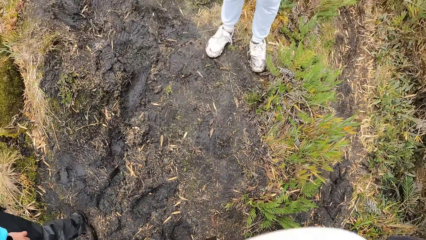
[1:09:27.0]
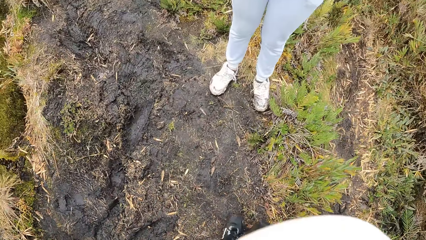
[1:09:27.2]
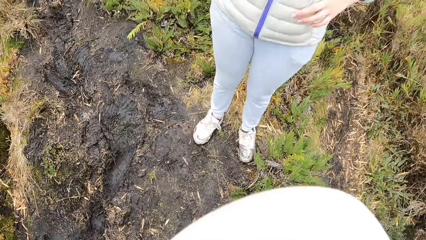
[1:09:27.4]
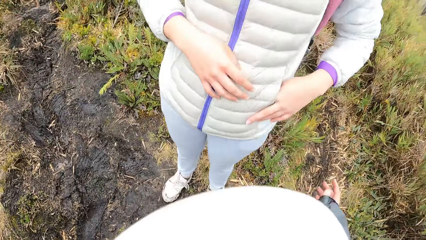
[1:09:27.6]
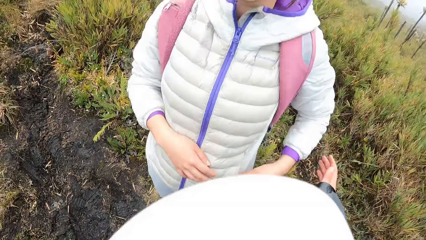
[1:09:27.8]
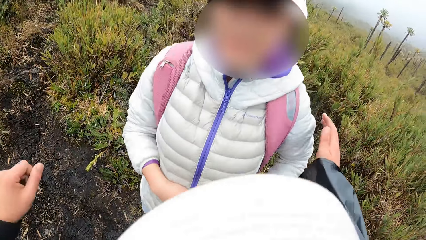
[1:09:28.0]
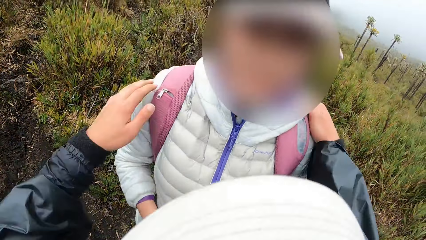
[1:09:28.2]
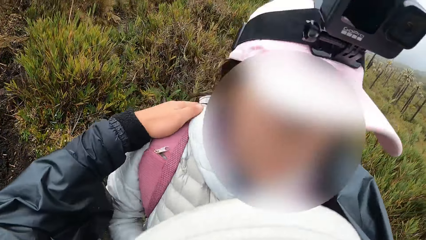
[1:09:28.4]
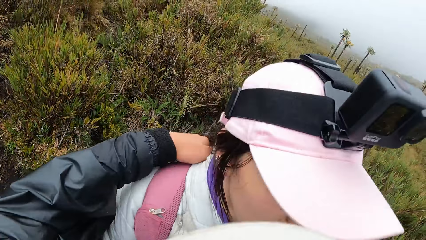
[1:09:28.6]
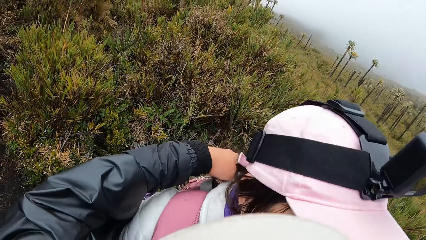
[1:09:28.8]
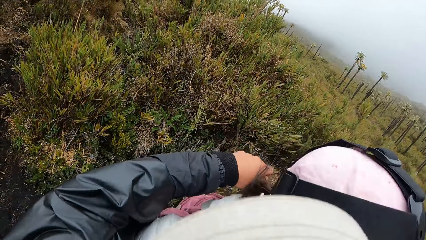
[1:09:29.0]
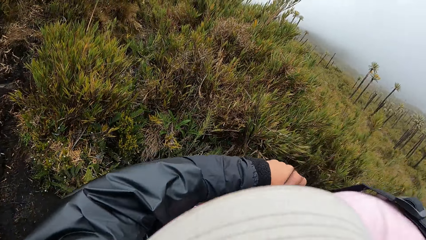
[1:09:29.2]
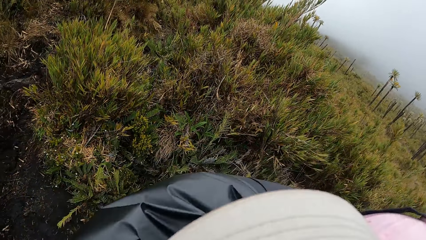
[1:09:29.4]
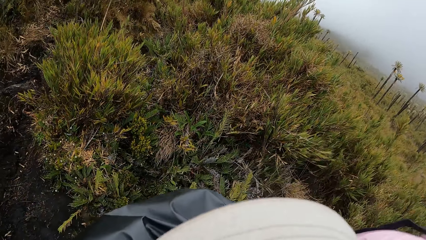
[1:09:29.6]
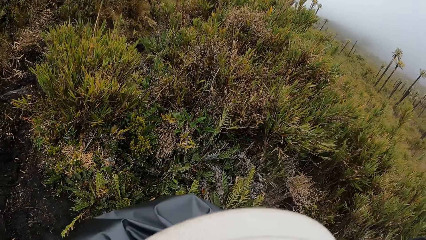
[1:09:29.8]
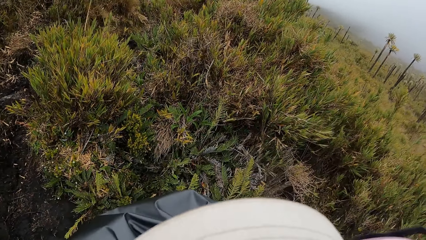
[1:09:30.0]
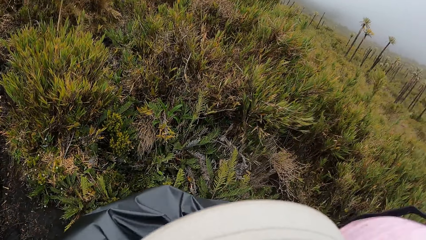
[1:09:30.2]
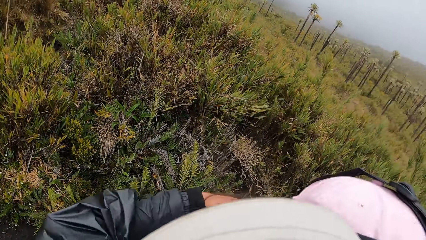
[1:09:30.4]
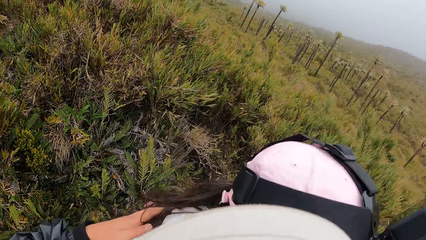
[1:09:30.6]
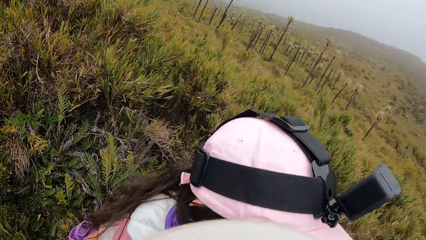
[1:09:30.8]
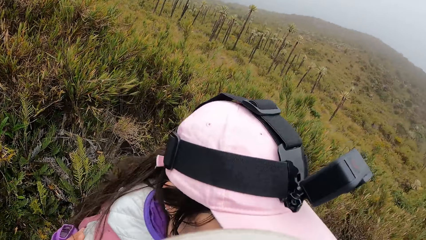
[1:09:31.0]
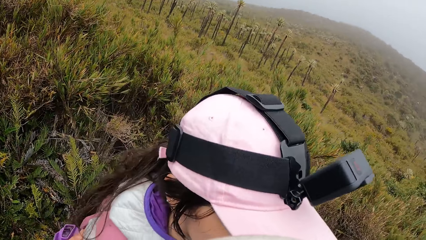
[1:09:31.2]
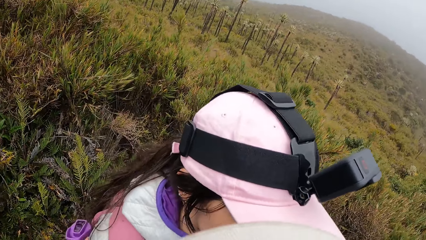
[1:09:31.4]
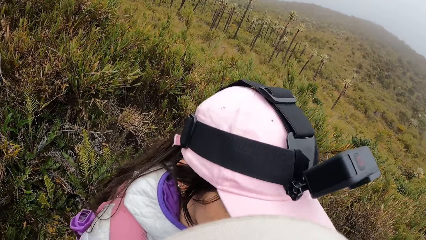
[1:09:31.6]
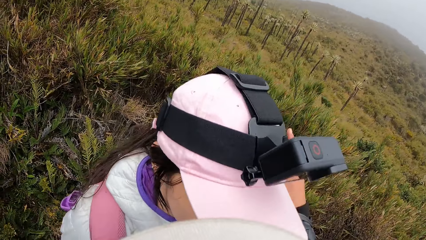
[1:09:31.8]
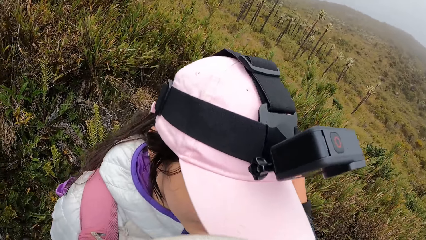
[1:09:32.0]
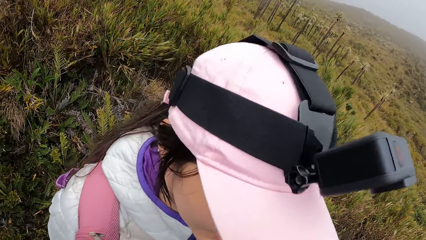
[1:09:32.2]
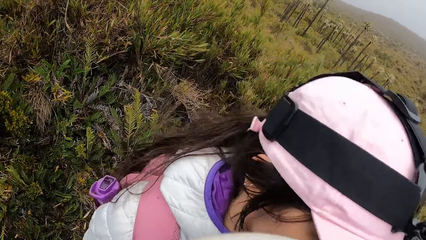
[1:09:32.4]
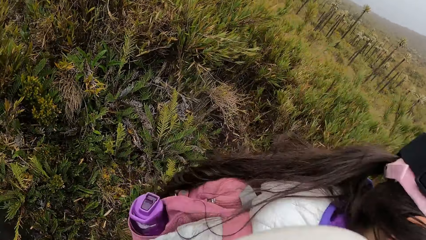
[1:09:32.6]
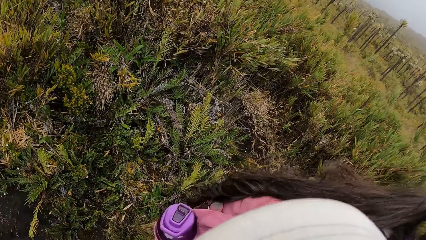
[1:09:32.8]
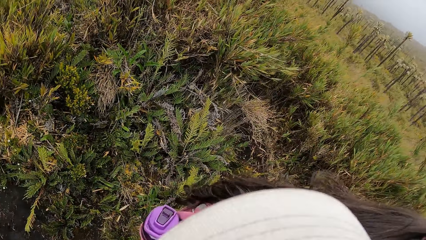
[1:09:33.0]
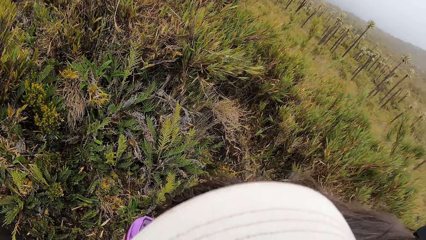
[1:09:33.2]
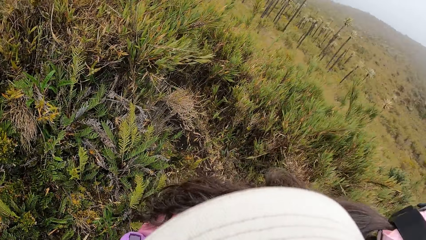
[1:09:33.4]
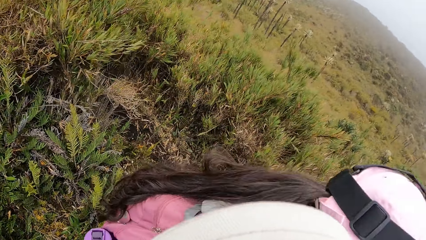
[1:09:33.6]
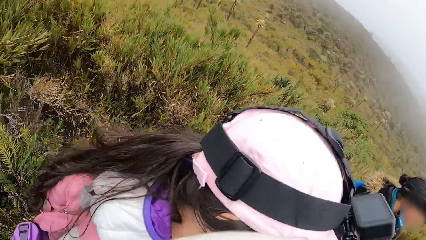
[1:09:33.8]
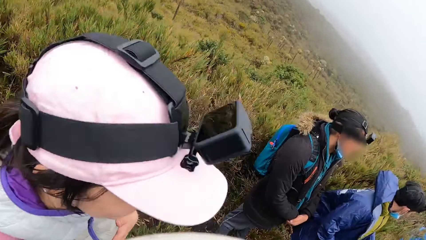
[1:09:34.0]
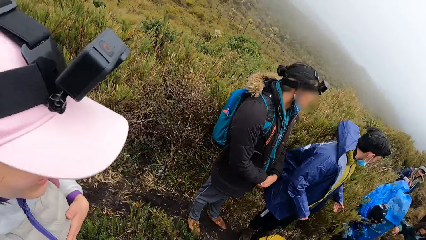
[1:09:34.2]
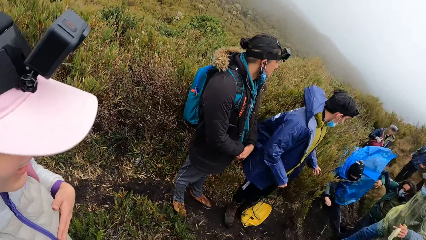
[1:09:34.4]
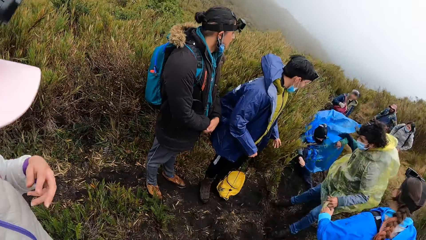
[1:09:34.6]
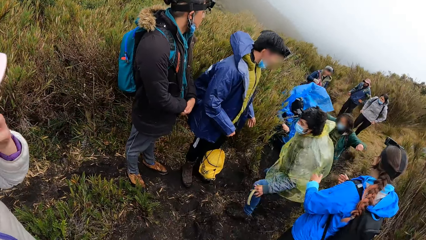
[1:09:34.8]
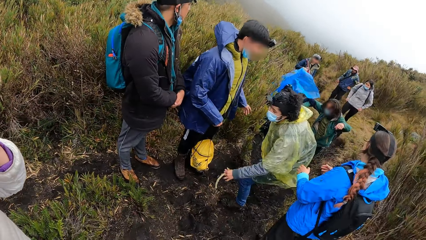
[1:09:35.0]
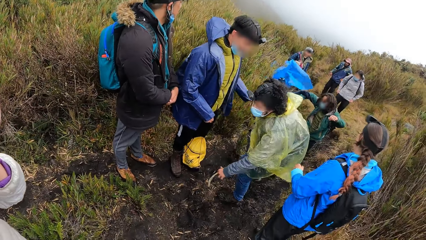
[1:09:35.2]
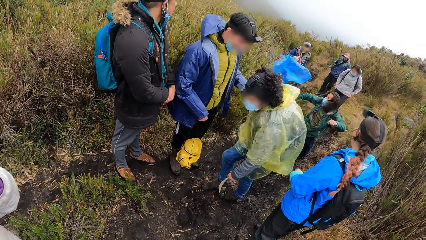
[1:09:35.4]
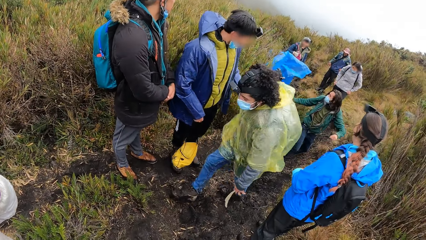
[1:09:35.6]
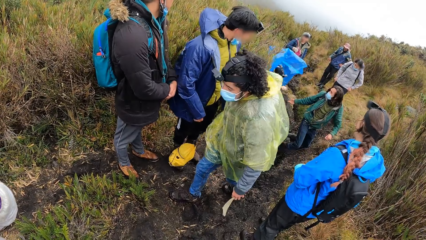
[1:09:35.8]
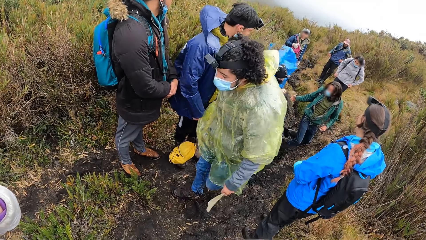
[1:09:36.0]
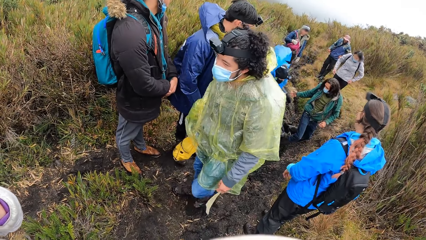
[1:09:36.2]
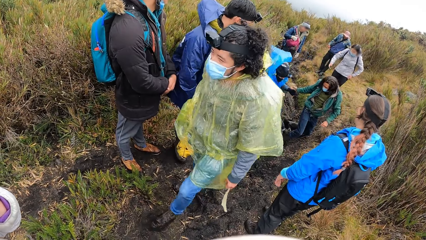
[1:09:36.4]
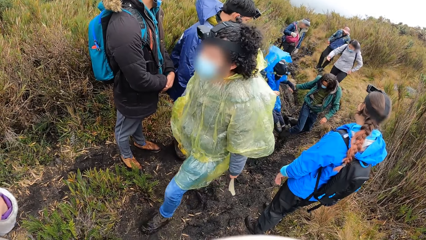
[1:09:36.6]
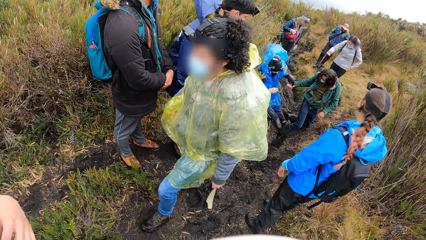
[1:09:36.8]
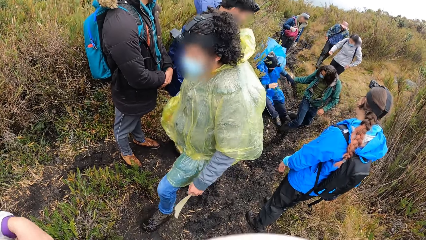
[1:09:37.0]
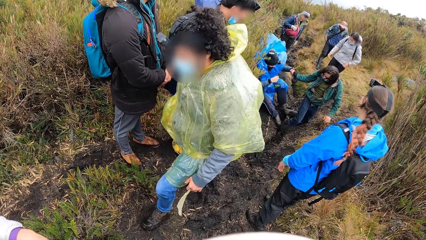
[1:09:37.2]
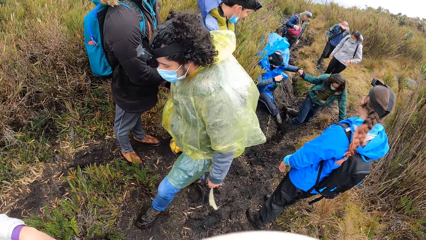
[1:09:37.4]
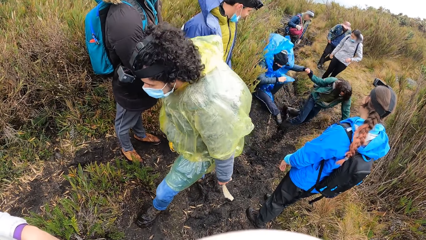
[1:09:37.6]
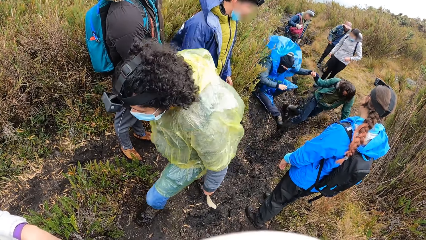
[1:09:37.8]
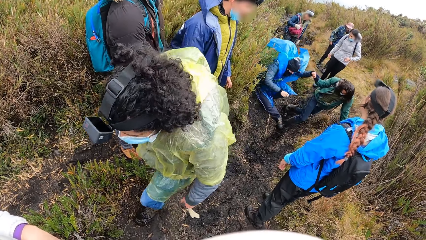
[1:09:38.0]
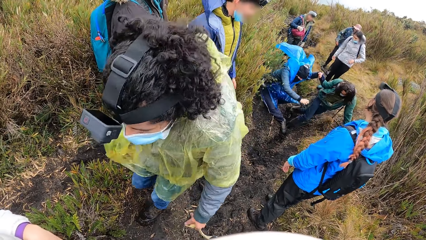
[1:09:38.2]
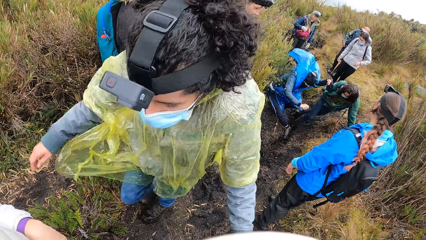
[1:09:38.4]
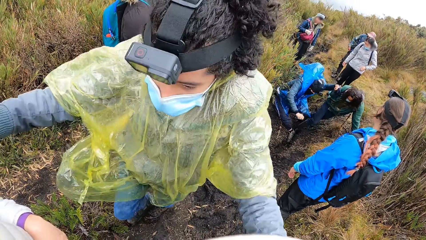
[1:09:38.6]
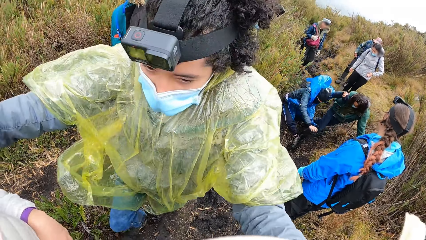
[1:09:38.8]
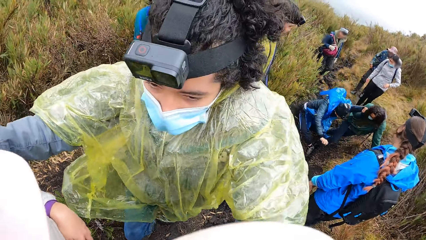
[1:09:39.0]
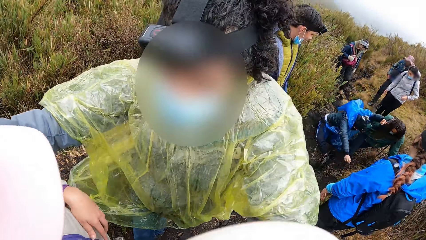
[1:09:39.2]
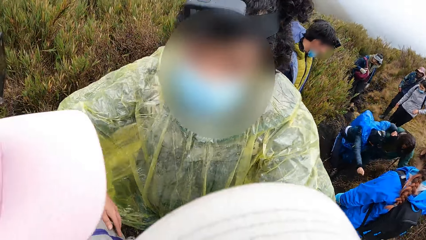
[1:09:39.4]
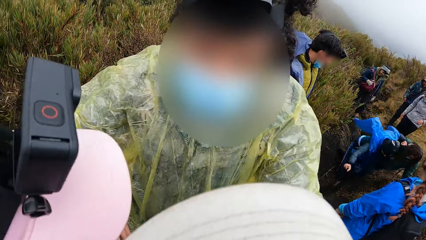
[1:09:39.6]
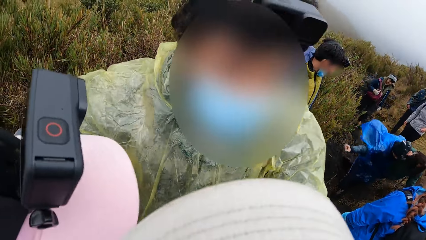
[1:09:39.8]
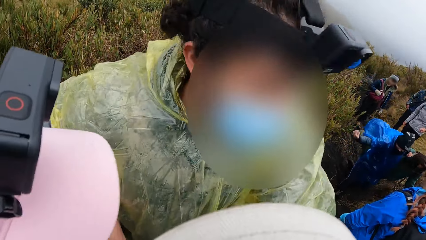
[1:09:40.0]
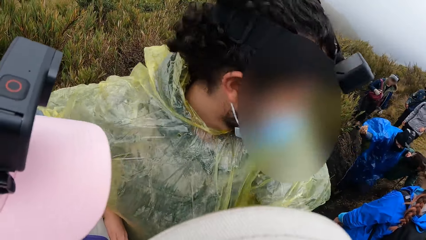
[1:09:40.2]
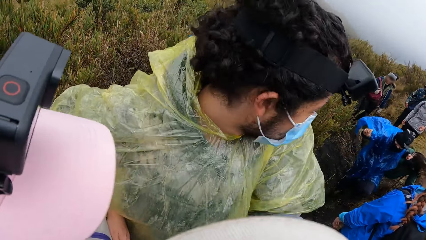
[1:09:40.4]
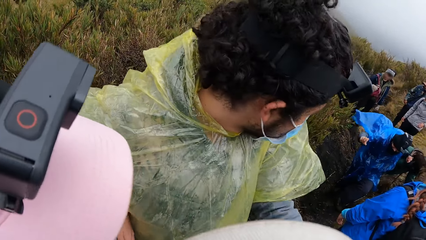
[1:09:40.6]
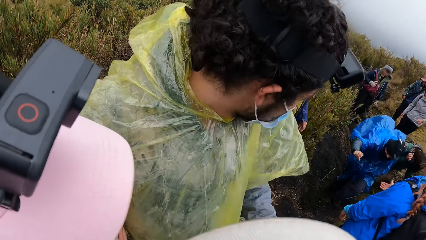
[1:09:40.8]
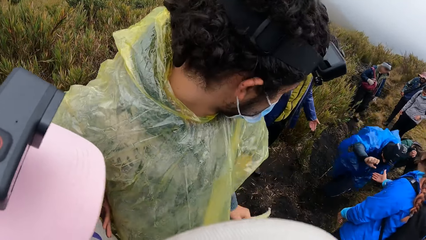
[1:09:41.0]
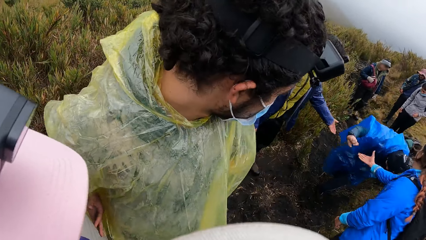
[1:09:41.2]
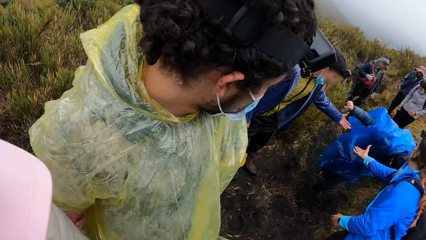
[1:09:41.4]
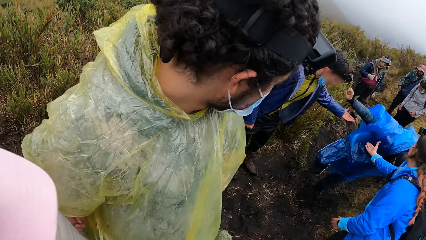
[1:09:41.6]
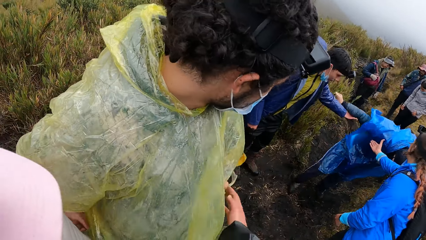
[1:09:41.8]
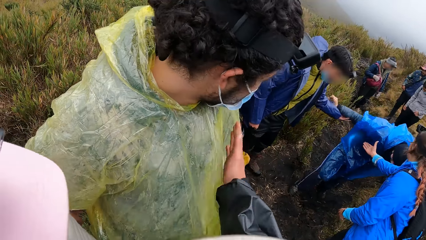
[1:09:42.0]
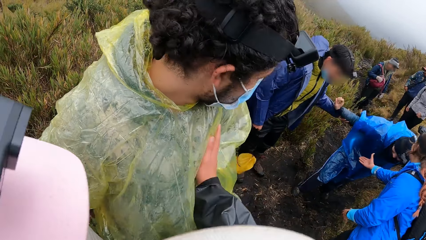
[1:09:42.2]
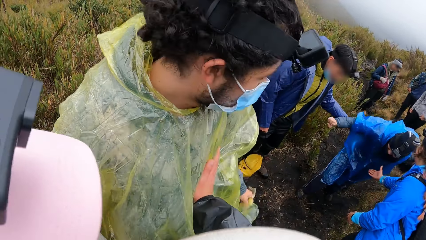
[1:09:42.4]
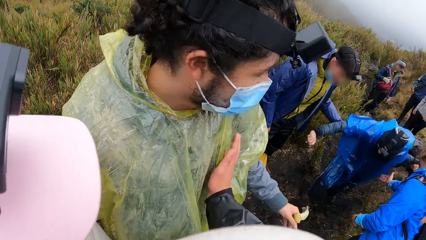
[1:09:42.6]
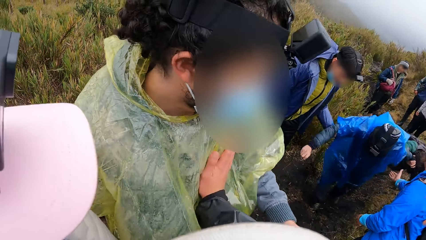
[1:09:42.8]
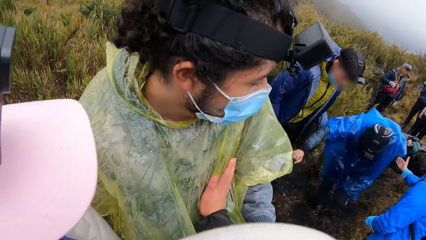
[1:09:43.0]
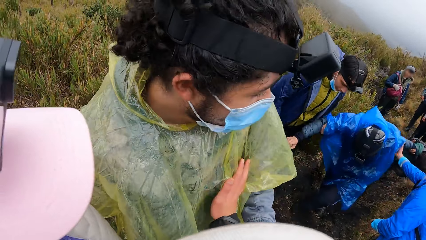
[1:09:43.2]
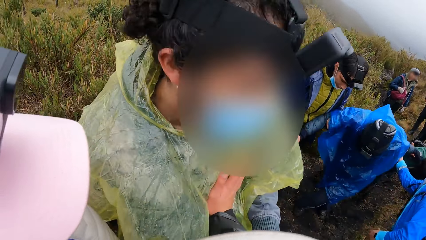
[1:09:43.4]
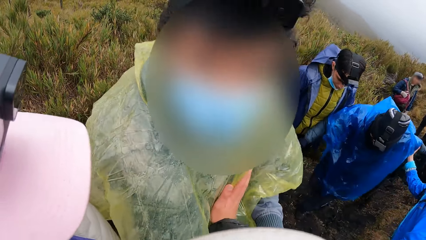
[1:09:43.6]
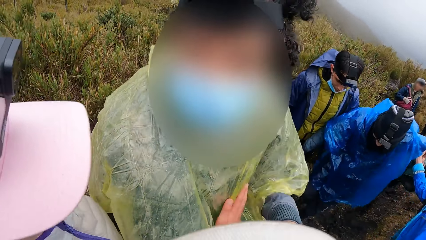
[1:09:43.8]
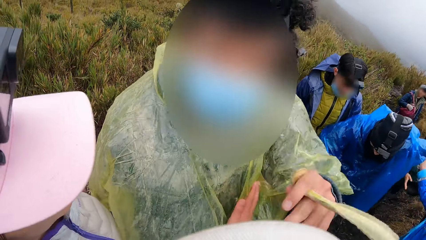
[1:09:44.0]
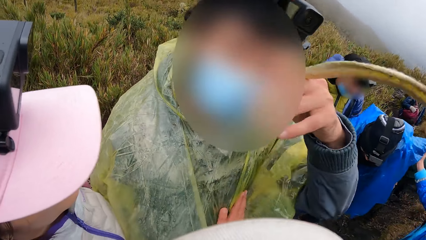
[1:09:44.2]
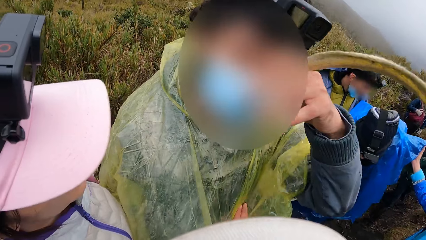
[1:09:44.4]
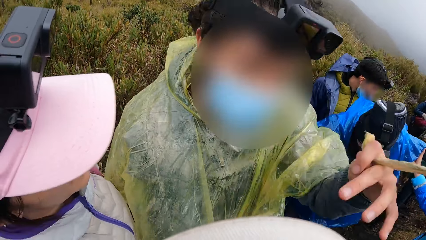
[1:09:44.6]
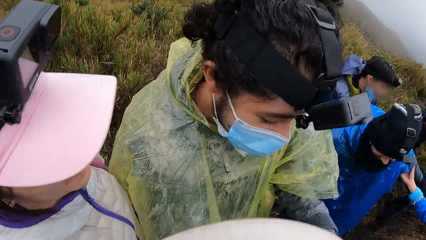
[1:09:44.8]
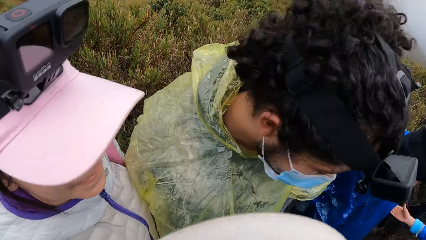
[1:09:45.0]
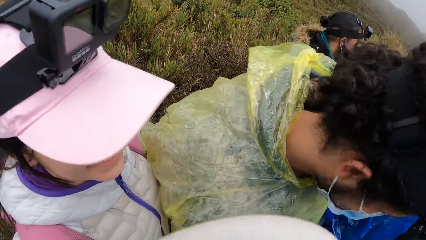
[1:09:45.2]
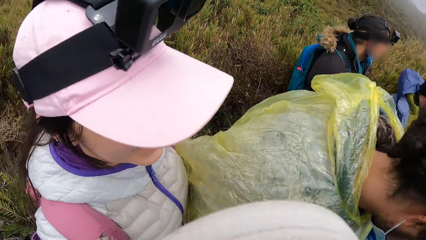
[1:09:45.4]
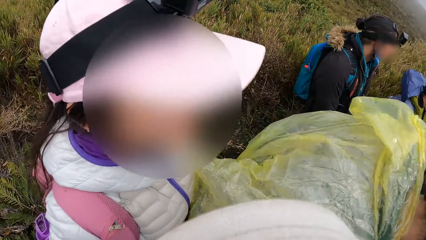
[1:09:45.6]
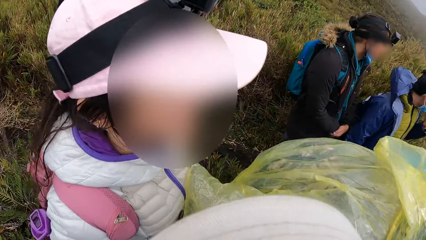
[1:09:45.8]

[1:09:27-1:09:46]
The camera wearer hugs the woman. They stand on the road. They interact with a man. They look at people on the path. They touch a man.
